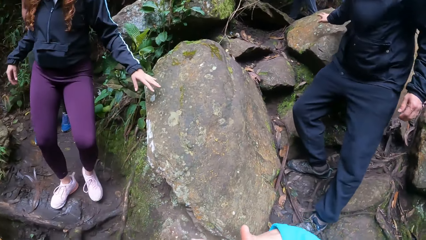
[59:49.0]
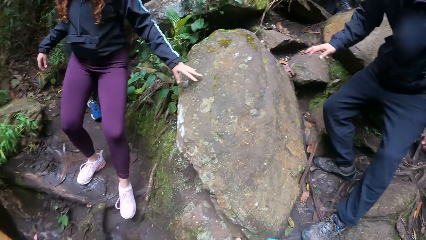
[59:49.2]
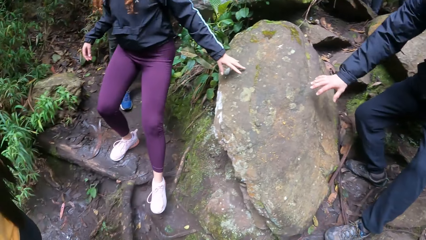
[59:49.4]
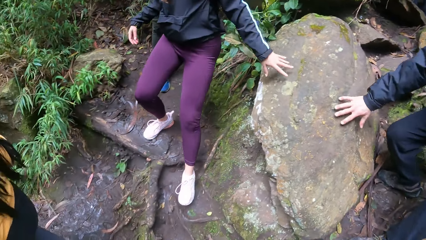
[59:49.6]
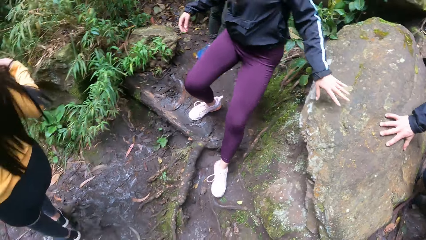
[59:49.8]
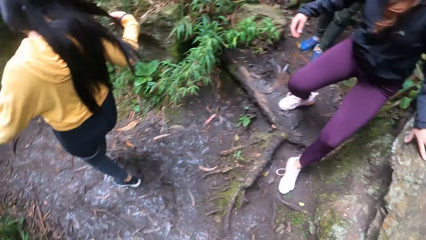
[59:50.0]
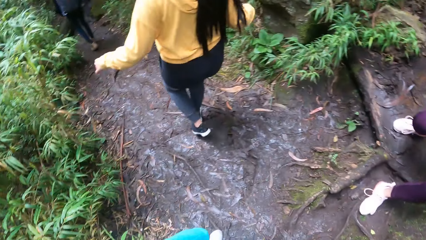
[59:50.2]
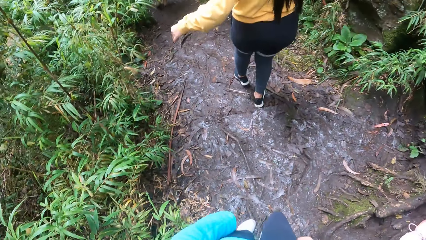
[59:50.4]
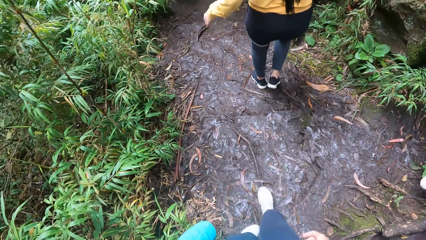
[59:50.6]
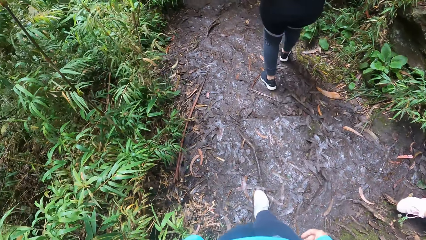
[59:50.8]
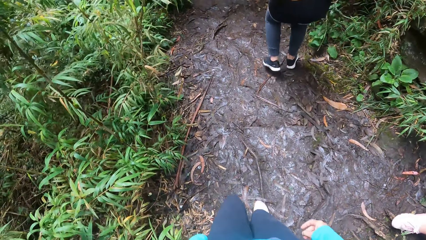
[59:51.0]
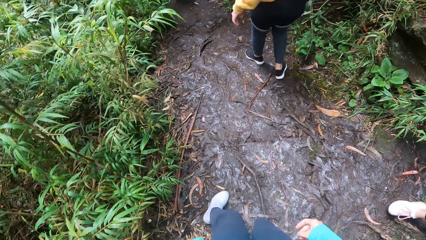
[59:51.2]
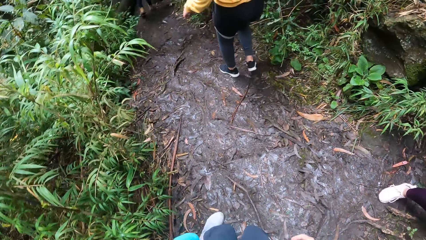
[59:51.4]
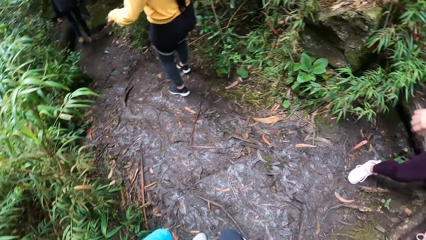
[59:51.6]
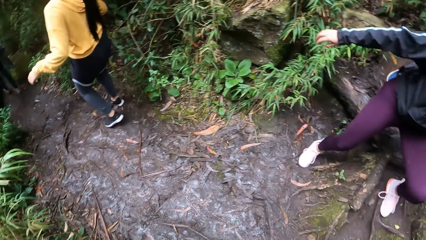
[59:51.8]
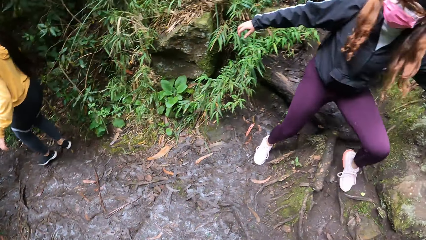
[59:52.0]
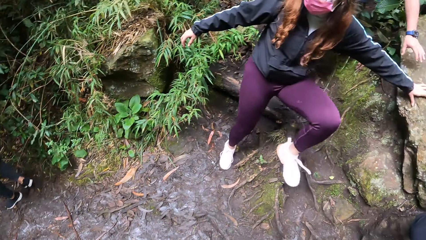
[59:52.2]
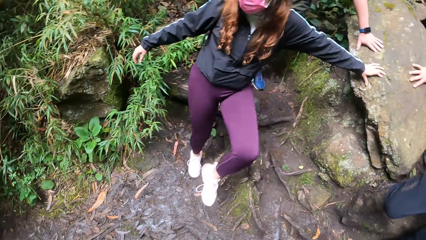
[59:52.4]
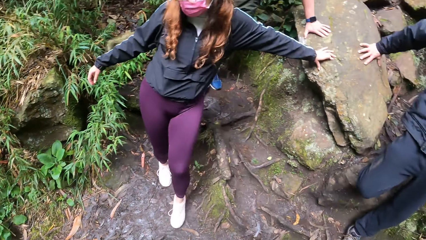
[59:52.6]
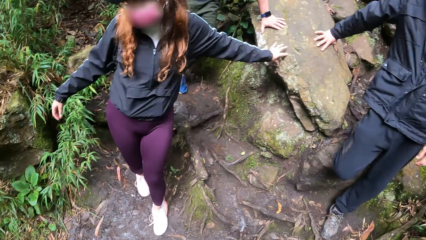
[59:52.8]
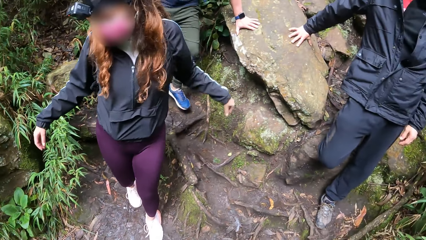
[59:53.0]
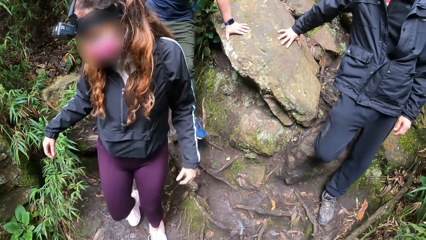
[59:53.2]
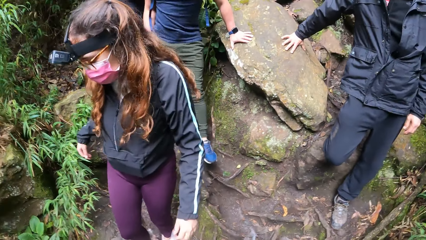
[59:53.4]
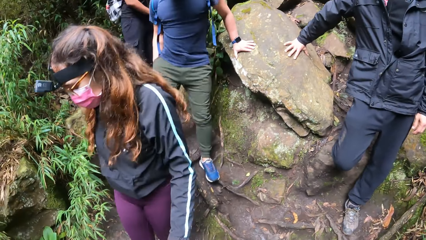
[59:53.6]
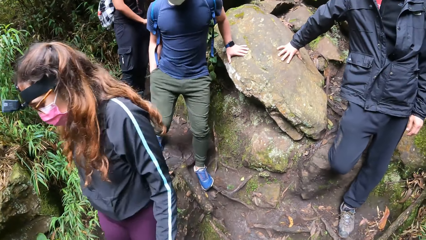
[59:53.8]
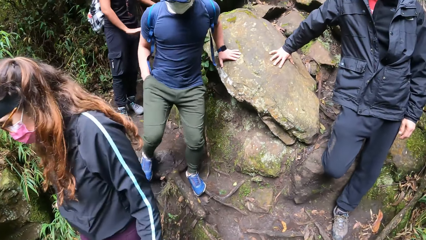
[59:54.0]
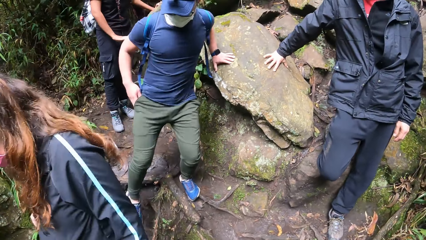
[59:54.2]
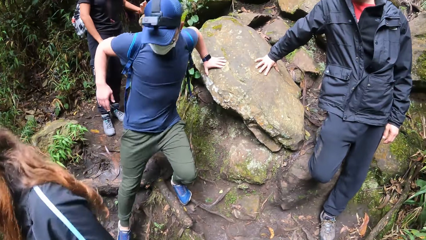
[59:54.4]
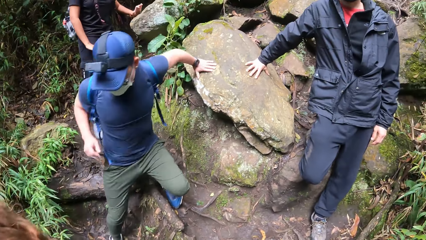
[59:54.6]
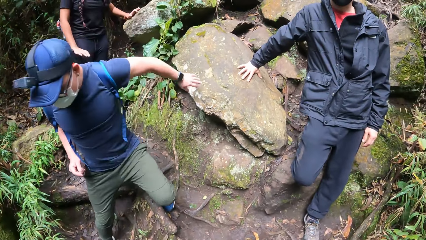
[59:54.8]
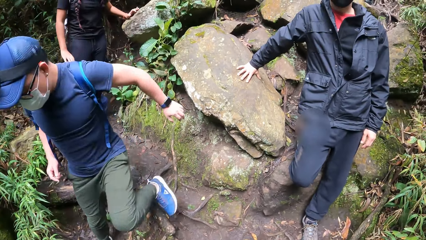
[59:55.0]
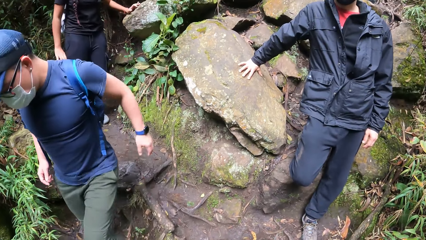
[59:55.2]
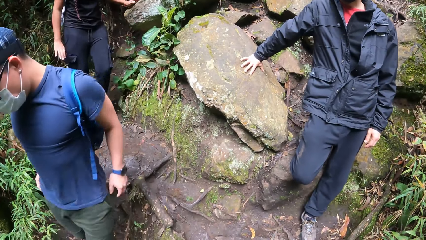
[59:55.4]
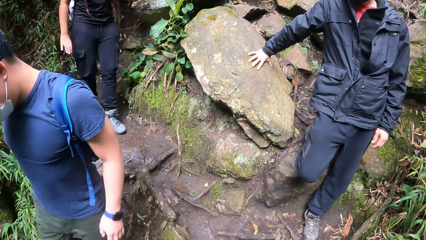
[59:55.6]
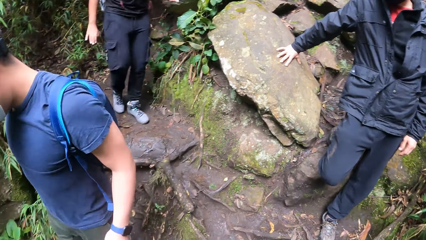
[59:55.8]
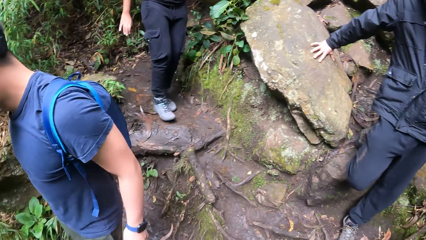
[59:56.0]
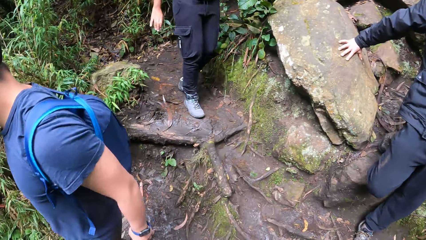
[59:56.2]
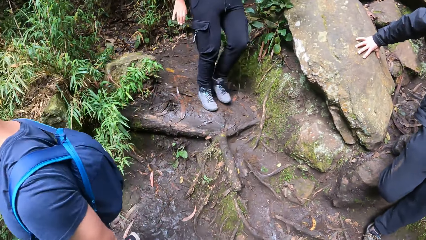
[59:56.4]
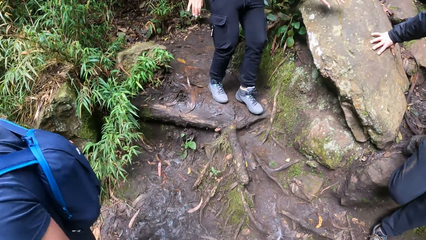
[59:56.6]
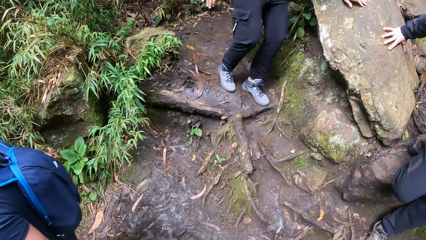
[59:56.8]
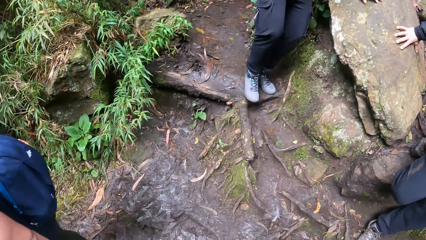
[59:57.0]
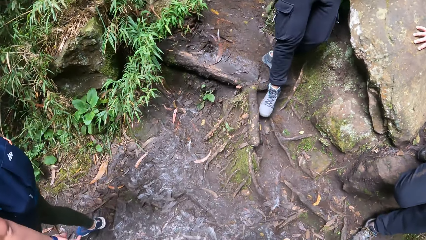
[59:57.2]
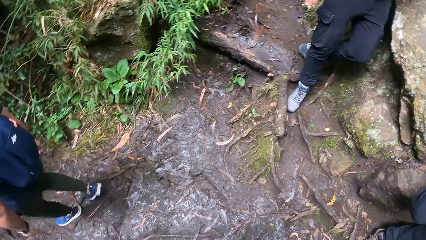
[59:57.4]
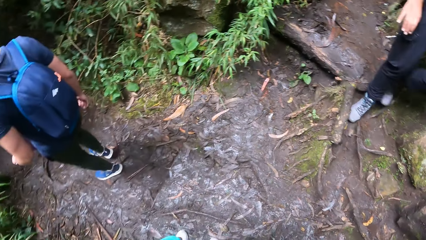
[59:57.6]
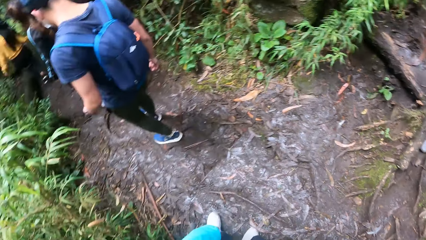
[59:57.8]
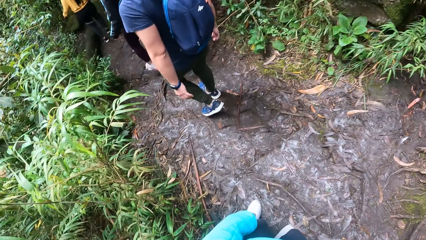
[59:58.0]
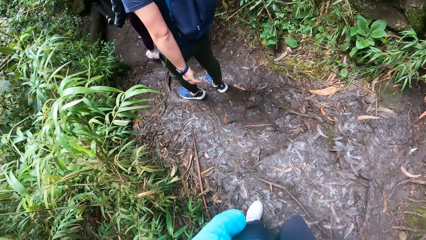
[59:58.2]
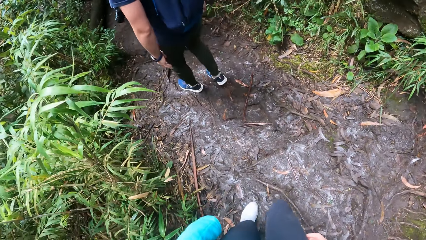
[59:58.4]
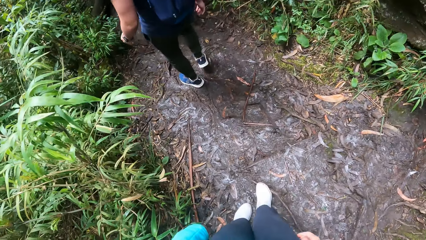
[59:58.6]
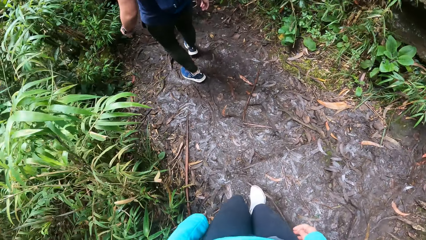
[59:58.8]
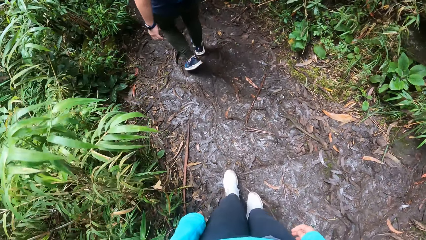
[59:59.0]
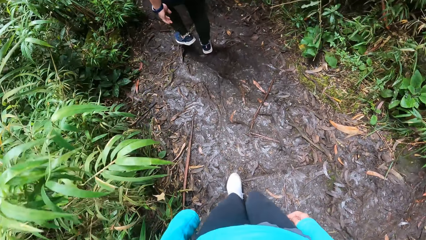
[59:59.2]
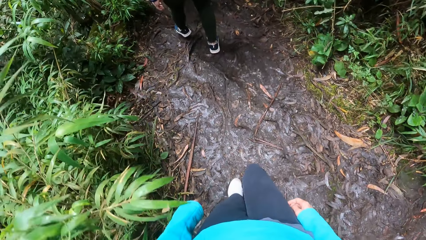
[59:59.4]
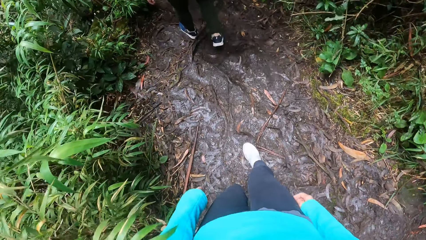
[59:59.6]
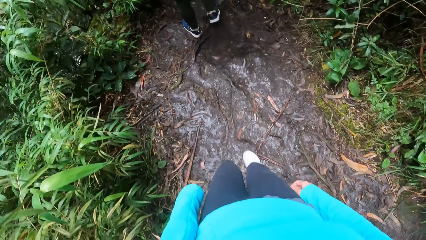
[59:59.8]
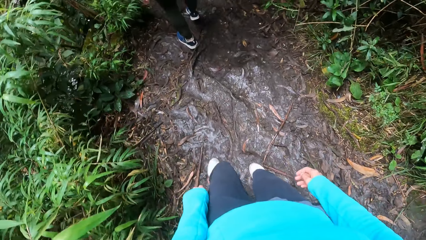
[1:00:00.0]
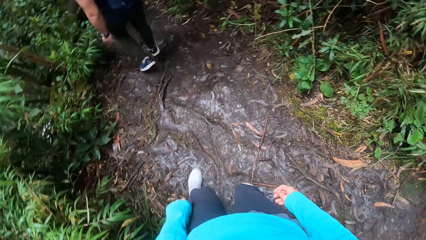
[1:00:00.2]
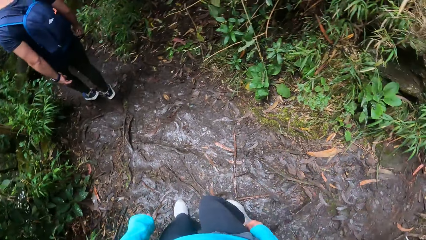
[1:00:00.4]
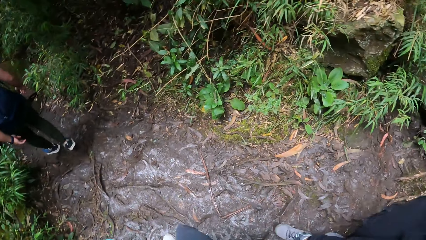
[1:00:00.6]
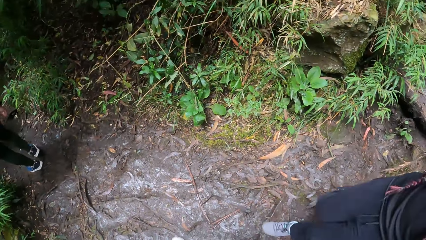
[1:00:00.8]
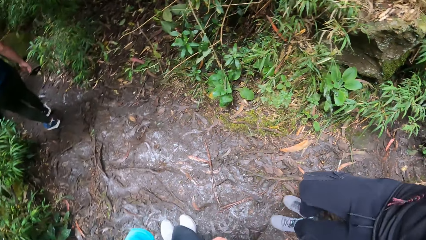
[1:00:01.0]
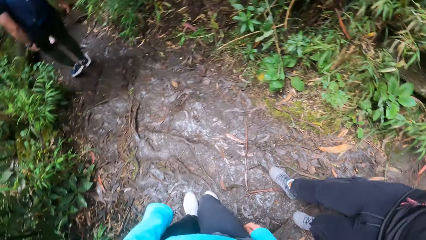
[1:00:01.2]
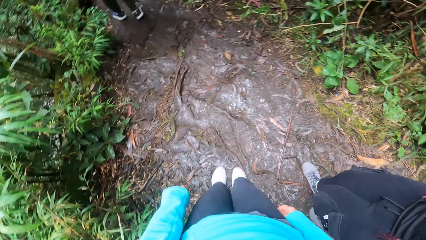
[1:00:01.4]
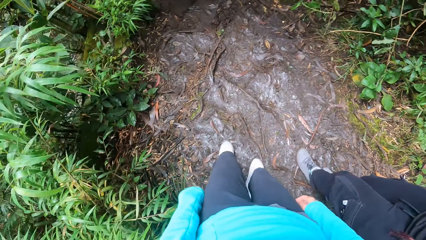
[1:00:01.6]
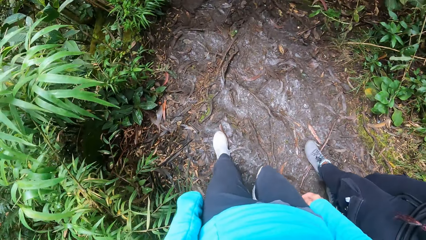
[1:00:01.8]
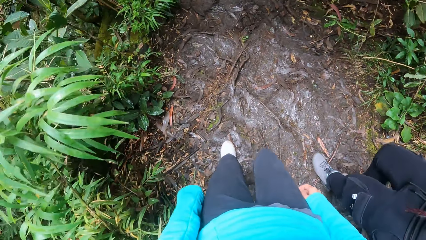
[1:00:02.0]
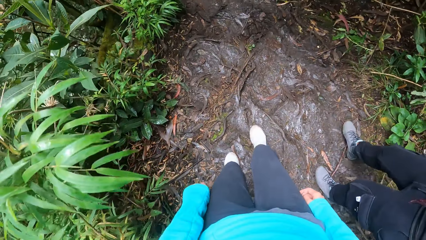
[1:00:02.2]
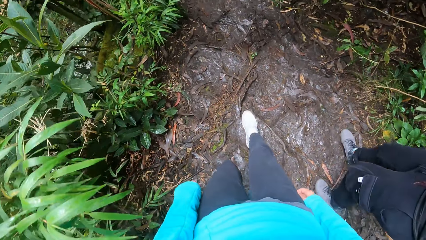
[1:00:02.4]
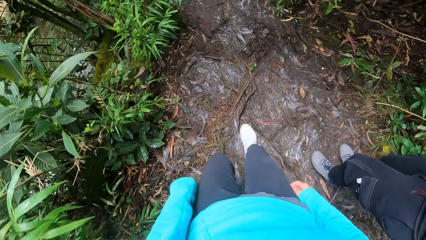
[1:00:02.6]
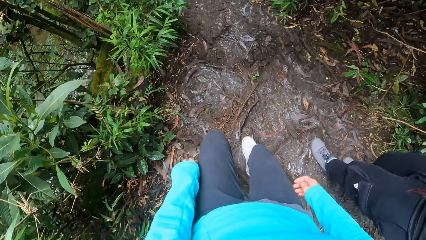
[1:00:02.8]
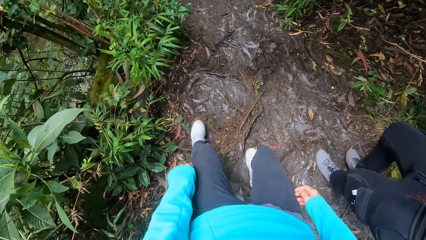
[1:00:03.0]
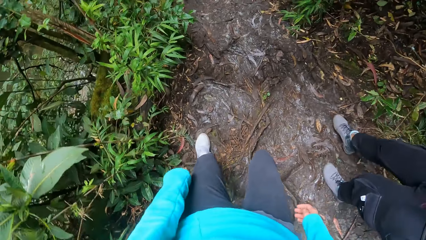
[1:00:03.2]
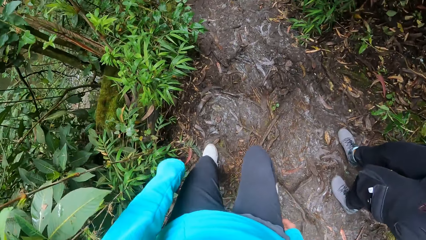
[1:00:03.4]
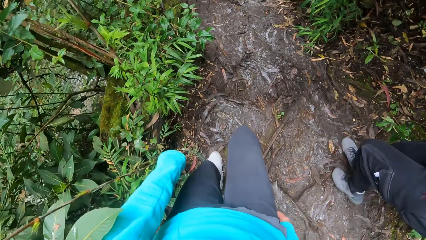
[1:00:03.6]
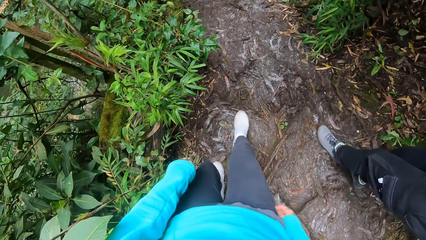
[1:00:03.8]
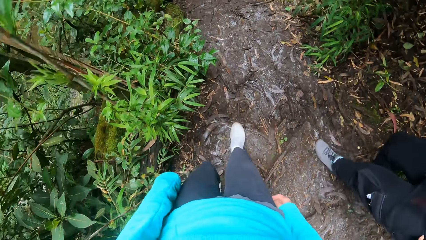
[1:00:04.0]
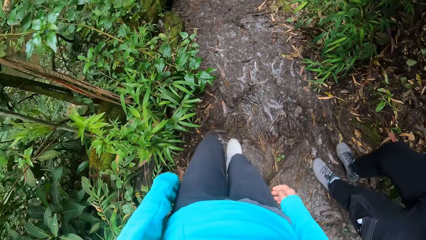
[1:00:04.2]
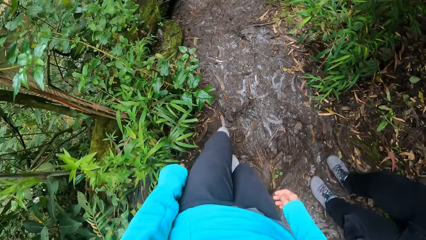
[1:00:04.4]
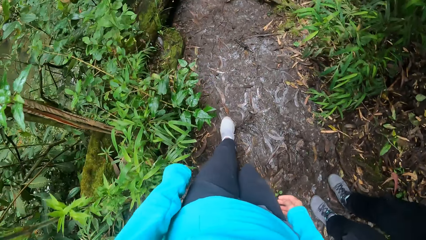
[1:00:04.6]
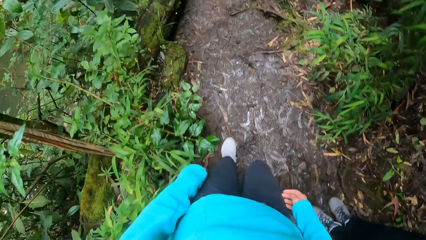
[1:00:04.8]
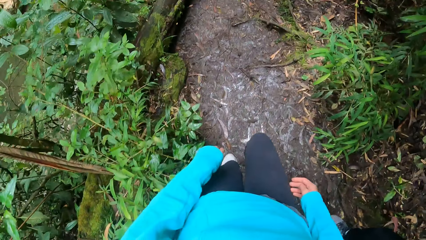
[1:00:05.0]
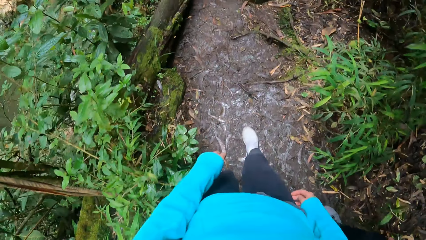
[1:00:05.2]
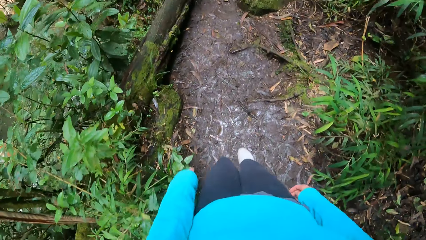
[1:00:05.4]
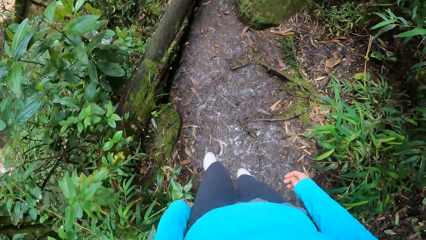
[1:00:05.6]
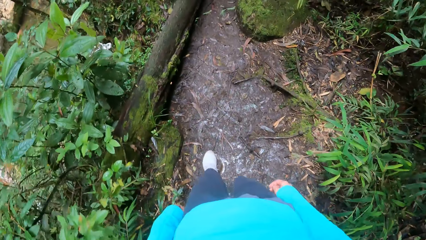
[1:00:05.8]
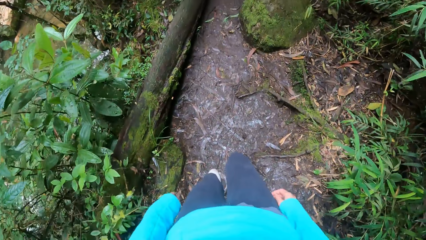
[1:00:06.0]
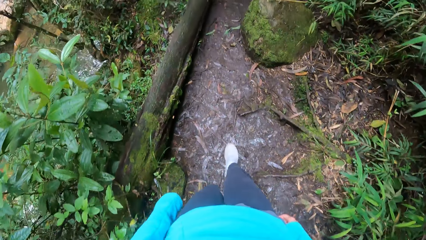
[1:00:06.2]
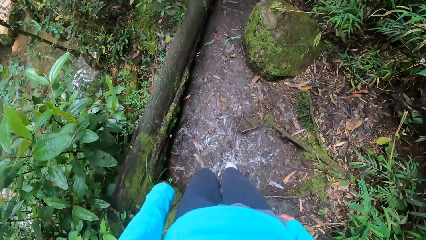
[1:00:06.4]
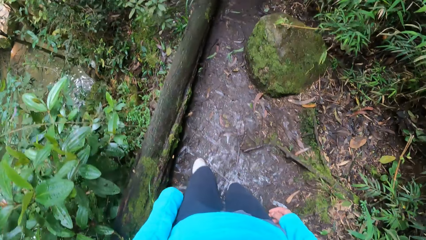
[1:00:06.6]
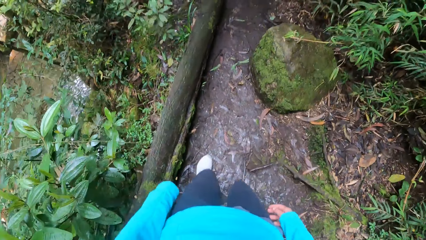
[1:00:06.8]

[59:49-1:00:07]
A woman climbs down some stones. The camera wearer looks around. They look at the bamboo trees on the pathway. They look around. The man climbs down the stones. Another woman climbs down the stones. The camera wearer looks at the pathway. They look around. They look at the legs.
